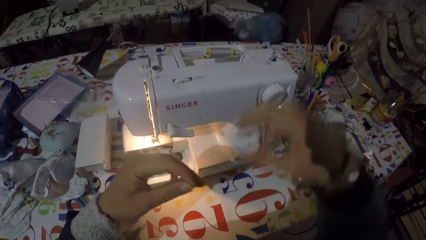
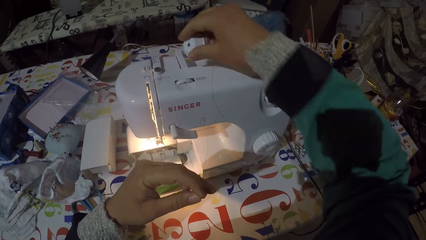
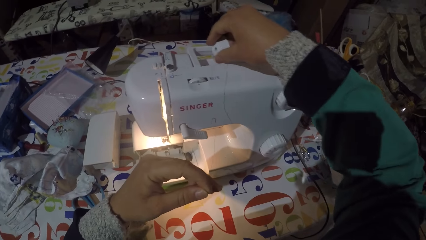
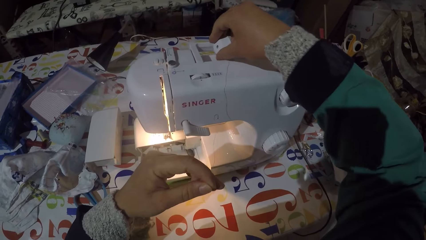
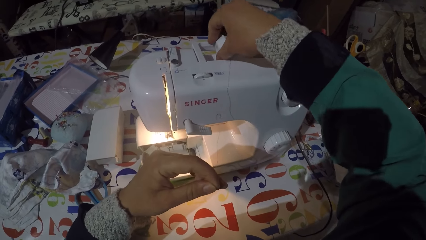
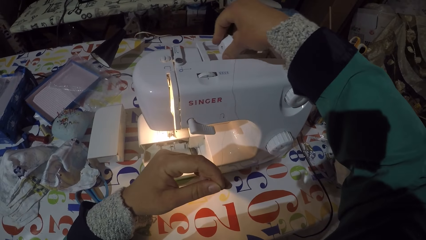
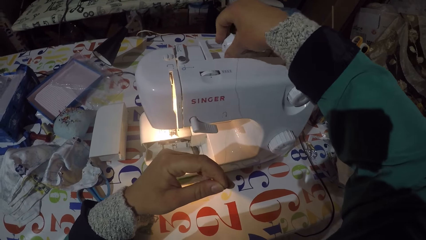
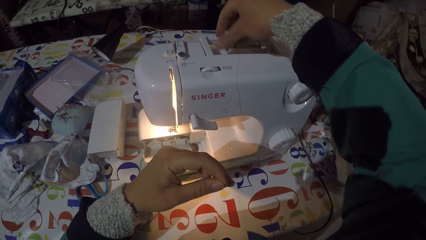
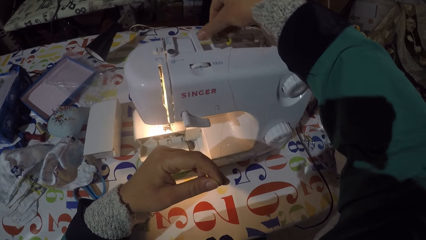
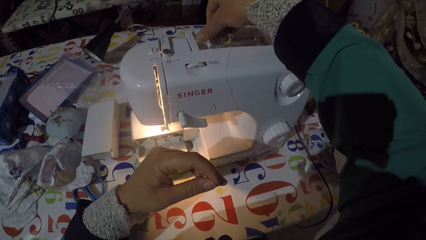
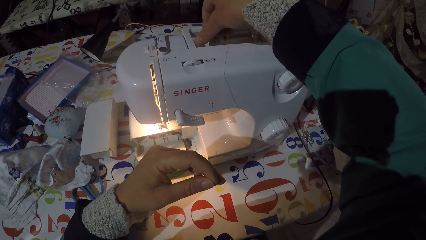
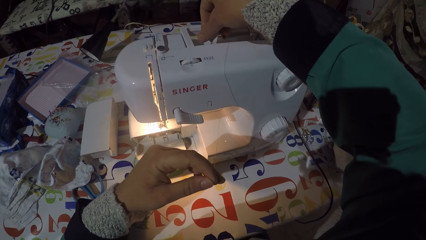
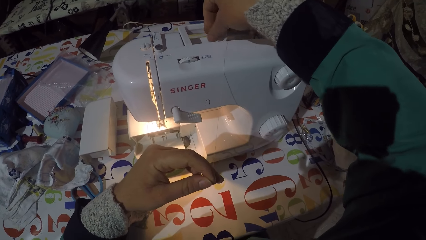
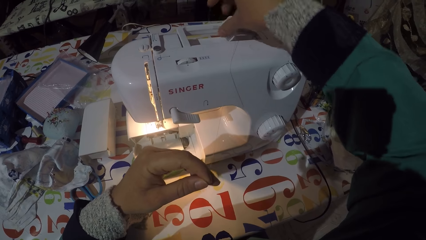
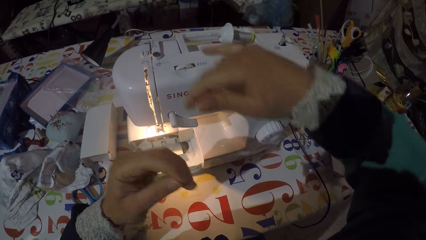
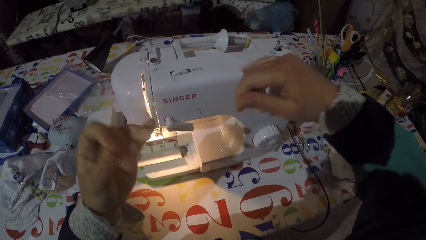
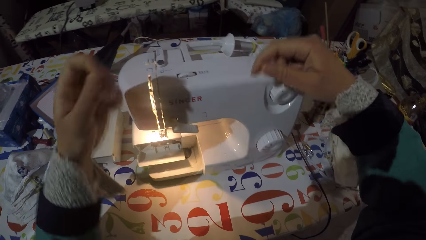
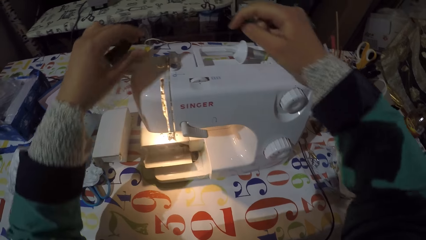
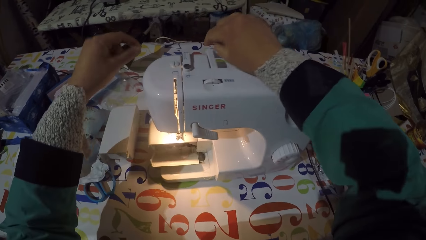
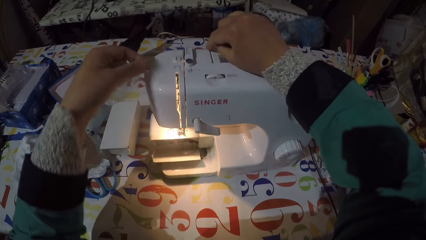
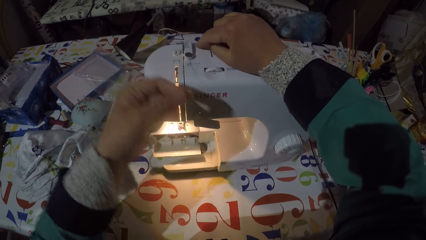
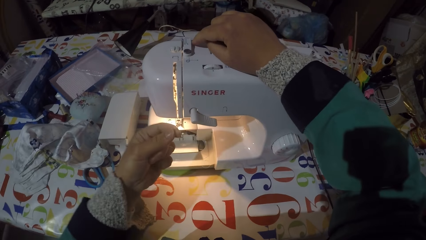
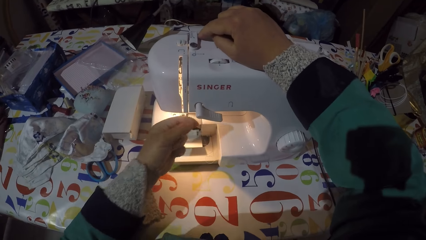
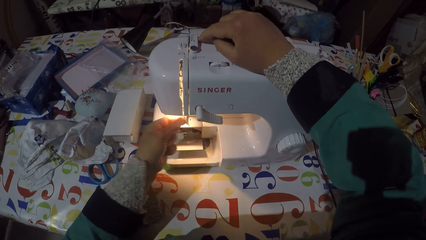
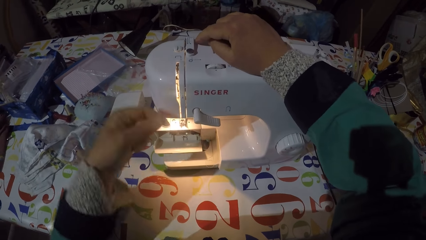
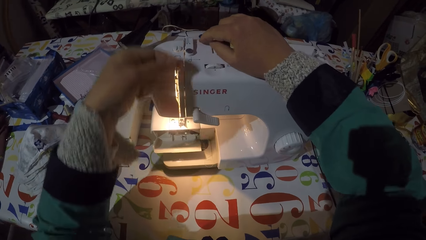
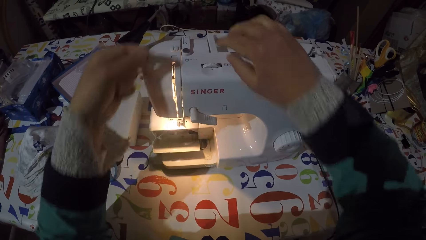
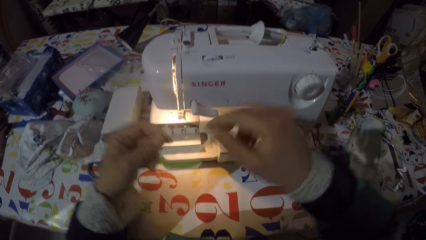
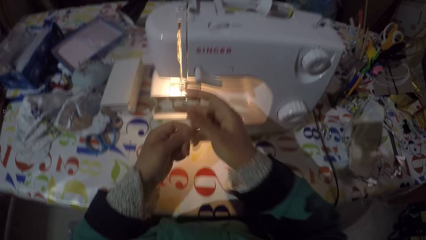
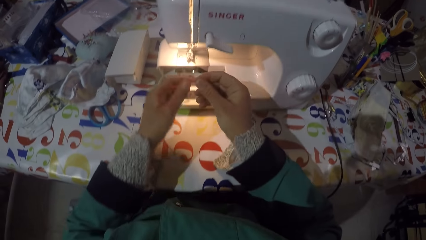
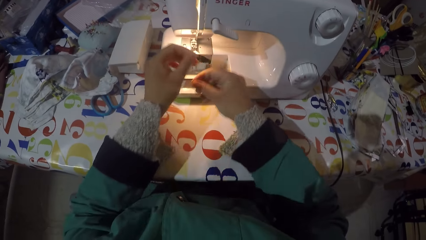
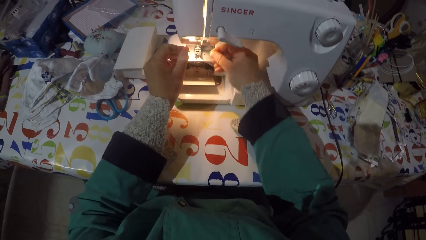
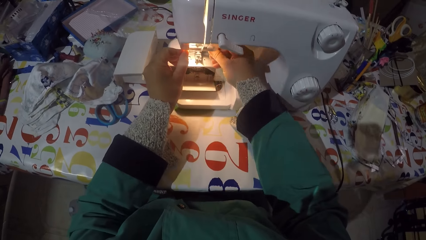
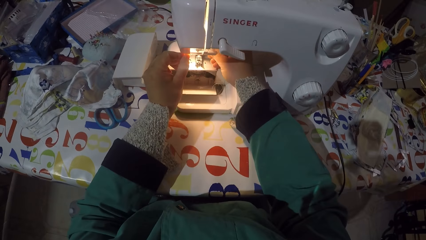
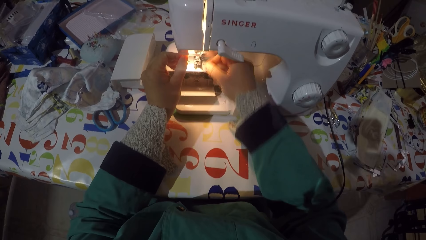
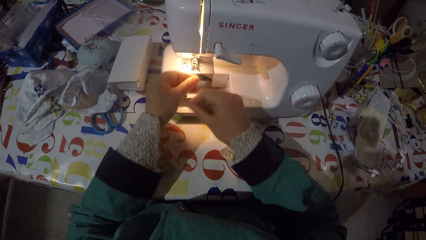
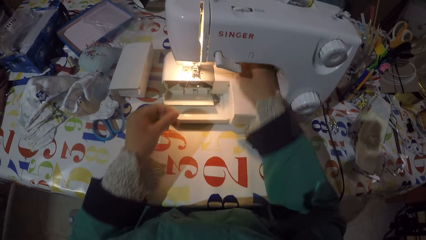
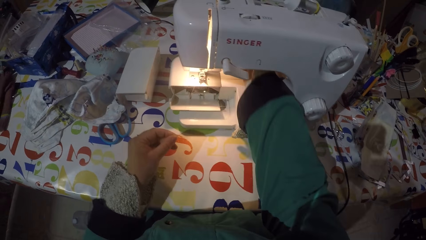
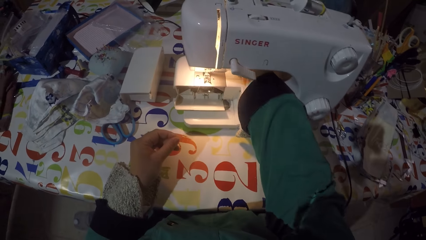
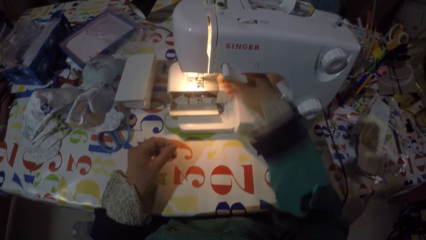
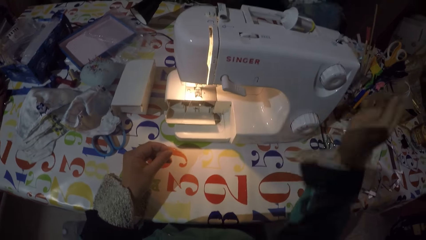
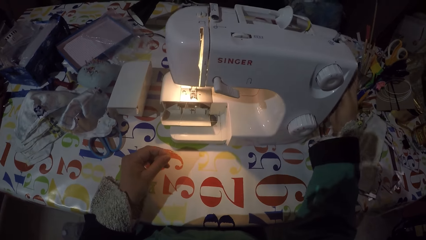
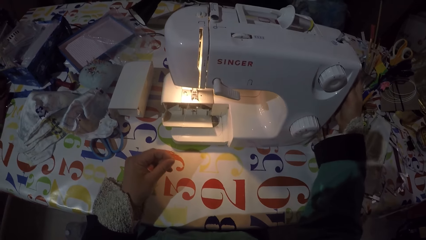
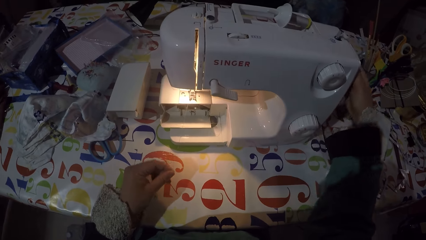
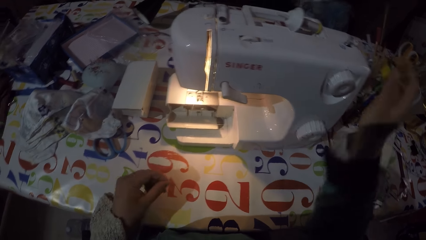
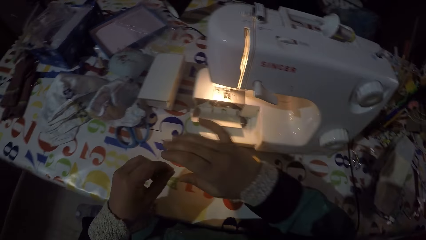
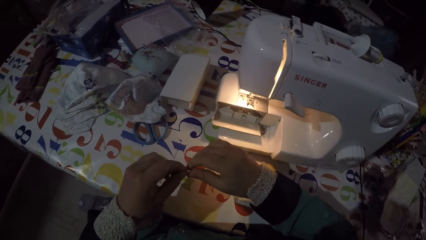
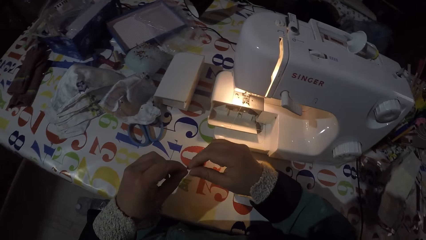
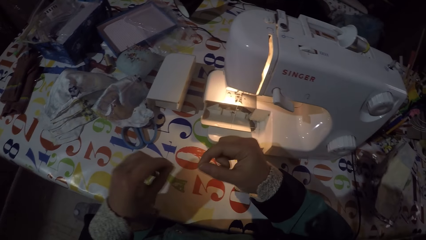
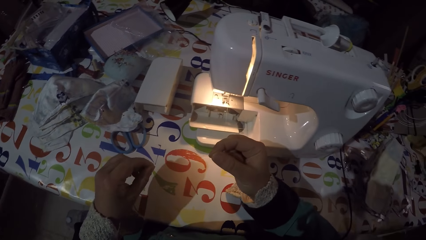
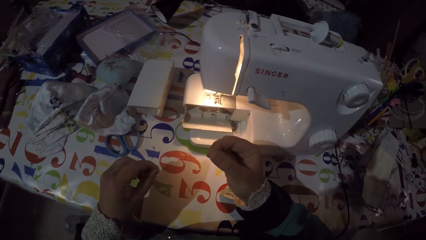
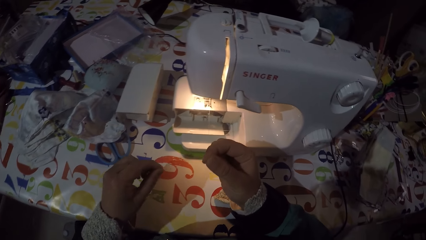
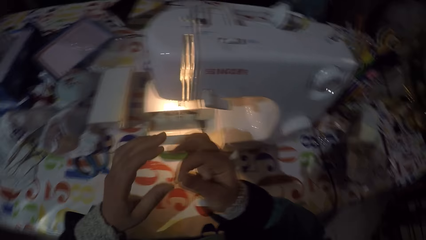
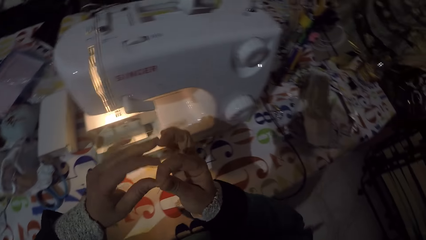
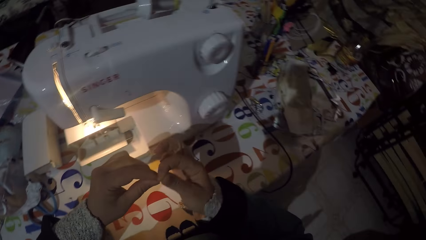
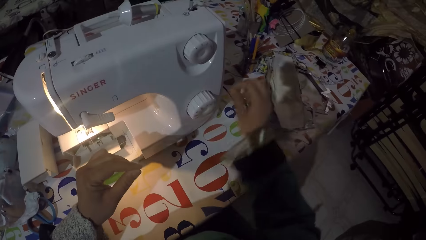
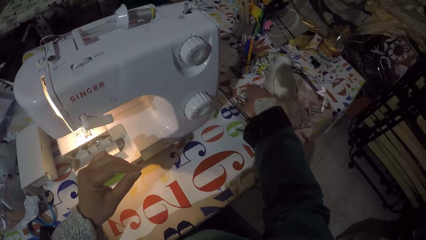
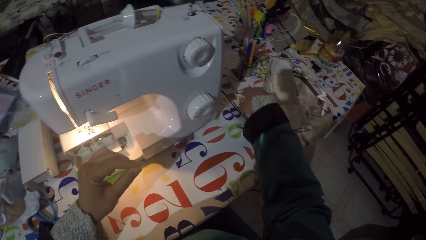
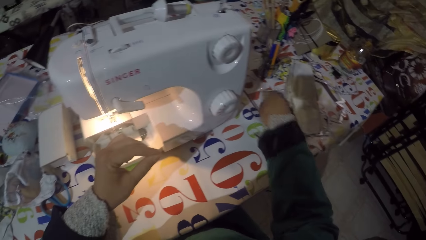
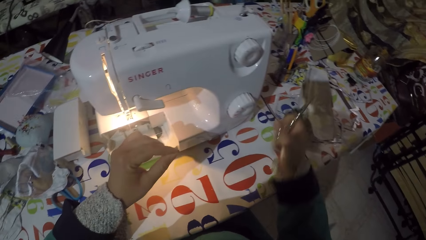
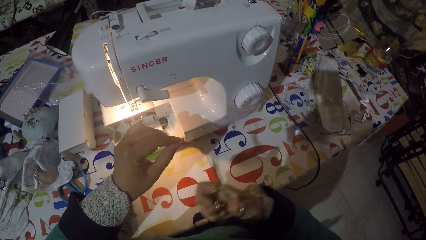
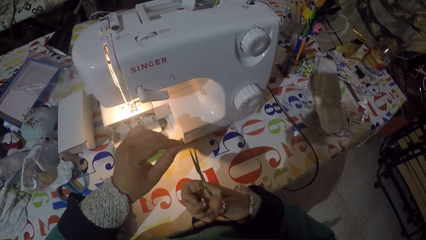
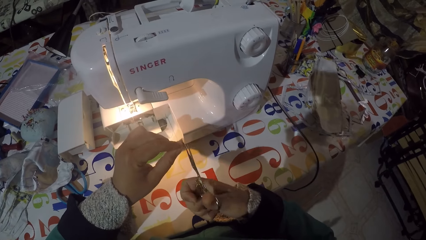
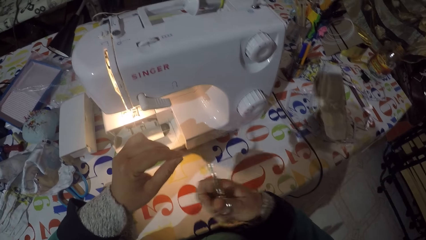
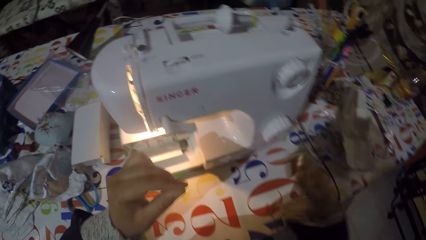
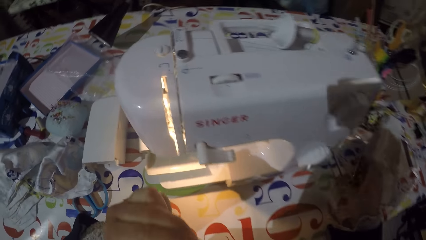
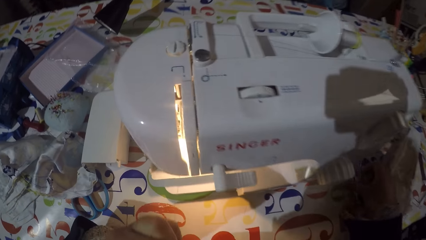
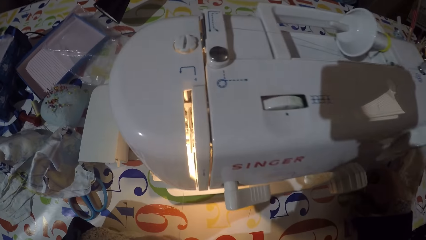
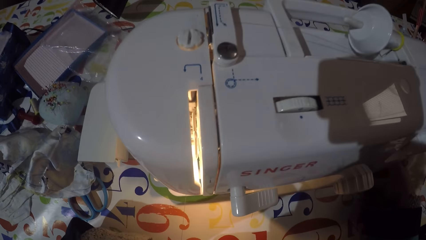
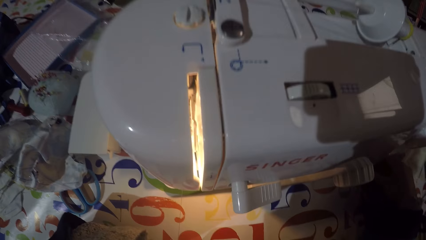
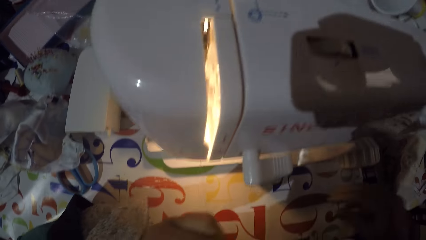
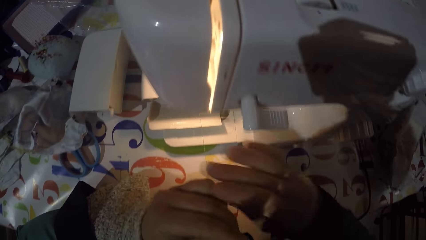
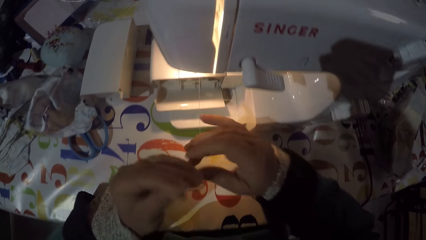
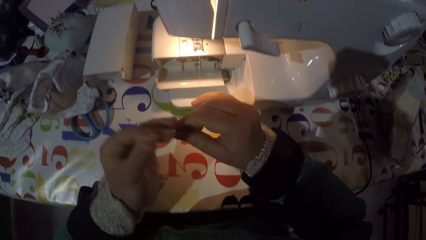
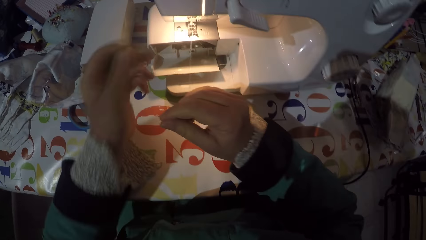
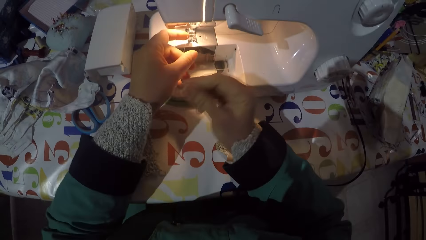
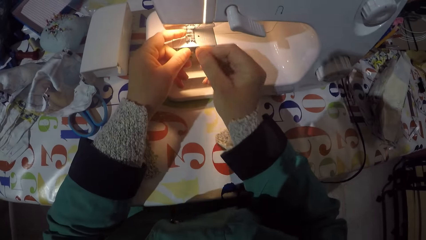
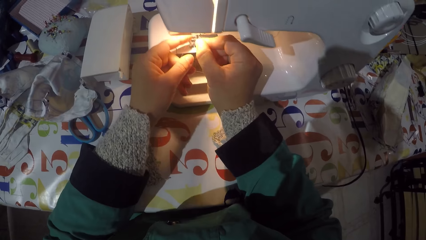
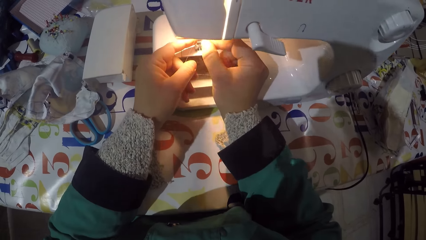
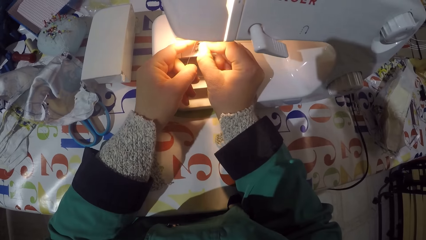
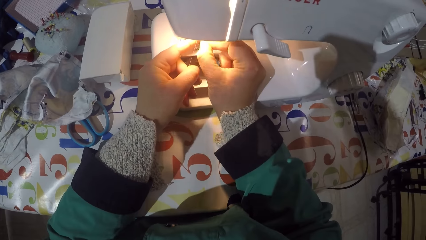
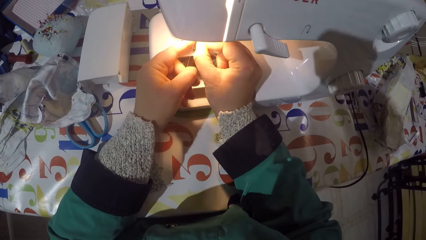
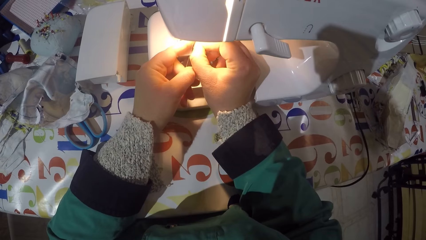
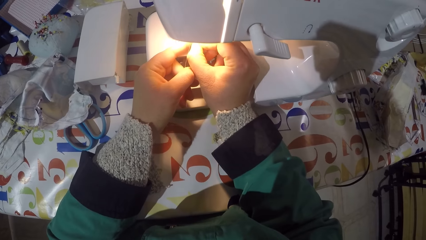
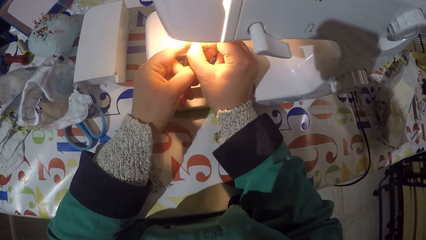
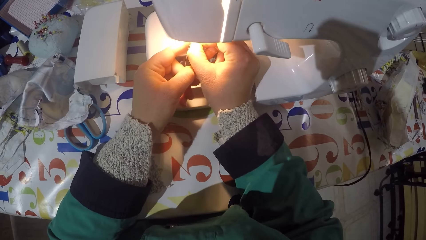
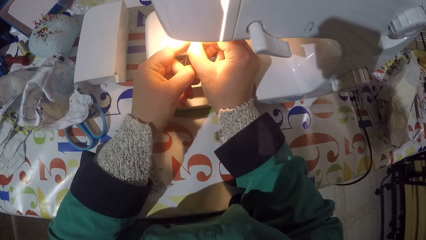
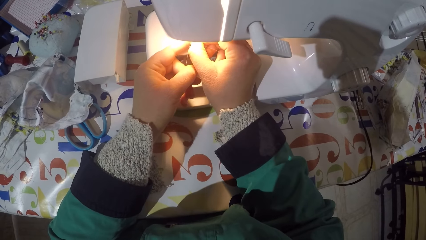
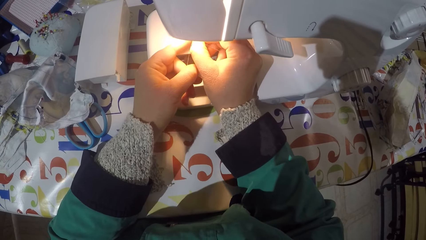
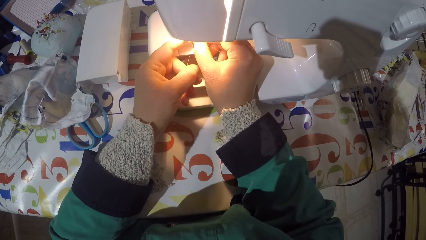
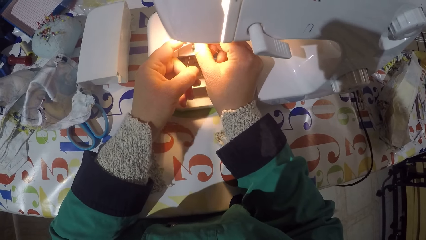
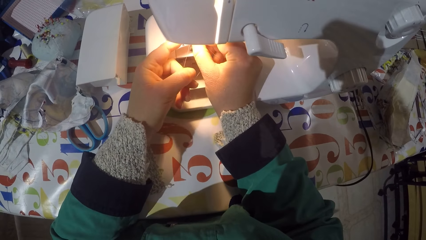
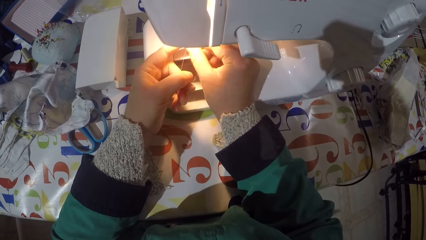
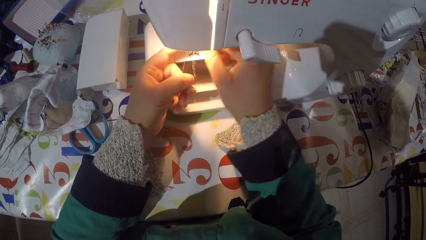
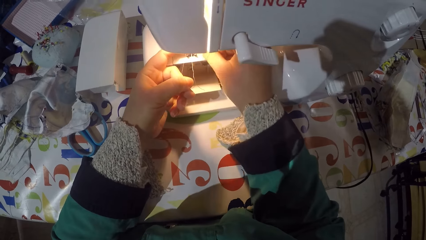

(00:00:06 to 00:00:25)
The camera wearer picks something. He attaches the spool pin cap to the spool pin. He attaches the sewing thread to the thread guide. He attaches the sewing thread to the take-up lever. He attaches the sewing thread to the pressure foot. He pulls the sewing thread with his hand. He moves the sewing machine handwheel with his right hand. He pulls the sewing thread with both hands. He holds the sewing thread with his left hand. He picks scissors from the table. He cuts the sewing thread with the scissors. He lifts the sewing thread with his left hand. He puts the scissors on the table. He holds the sewing thread with both hands. He attaches the sewing thread to the needle.
